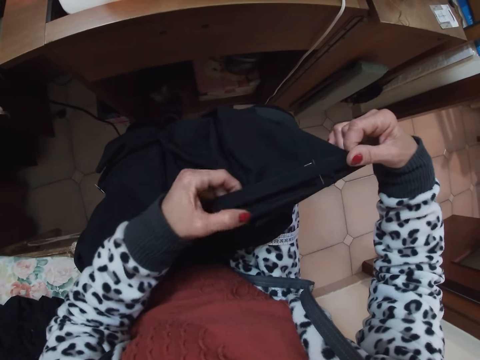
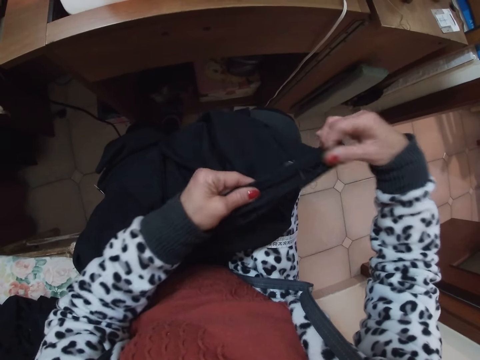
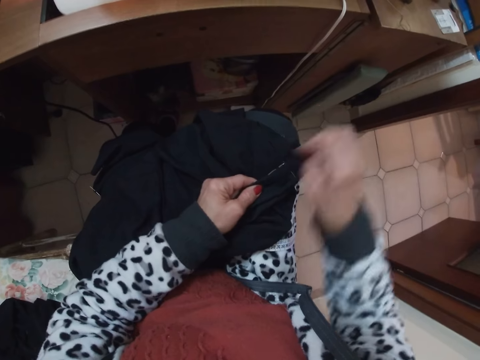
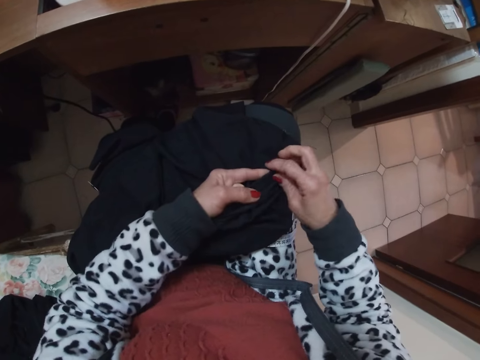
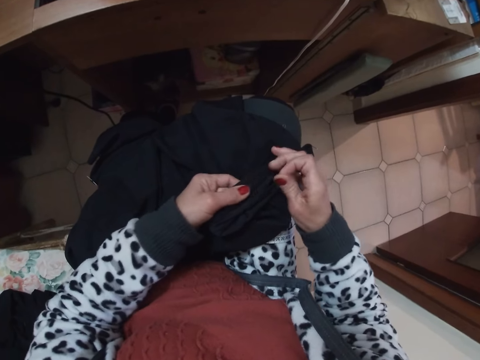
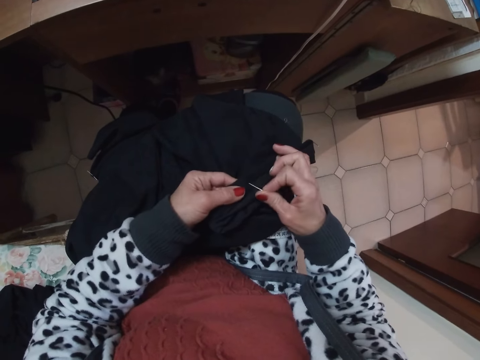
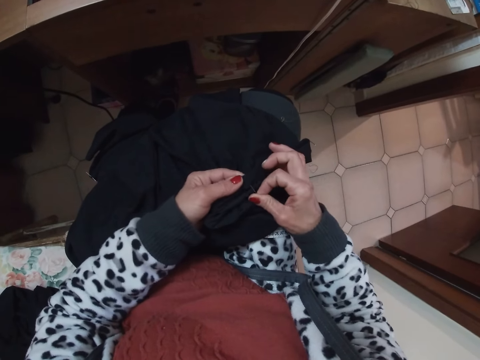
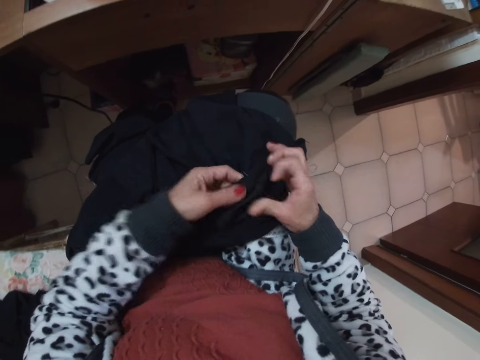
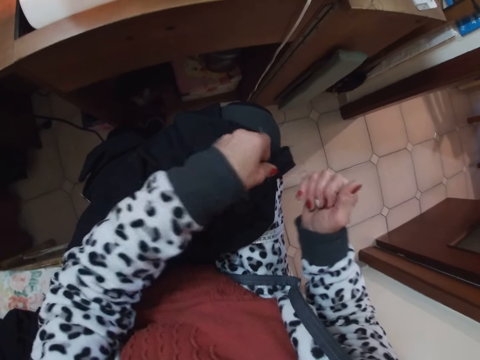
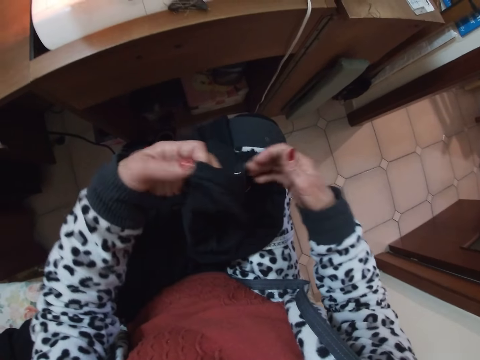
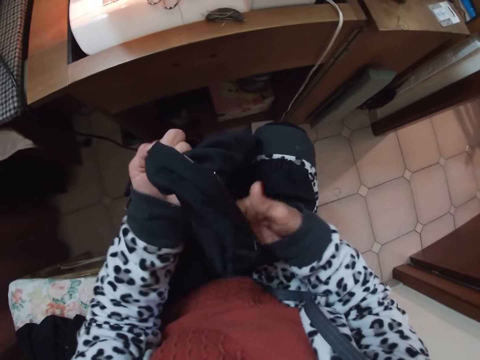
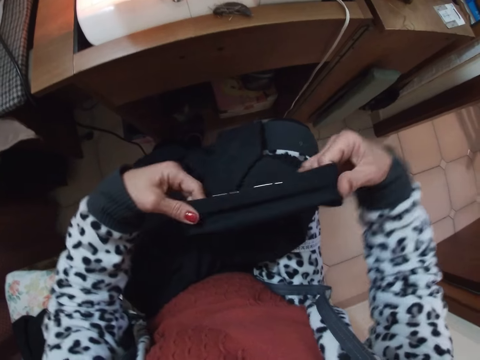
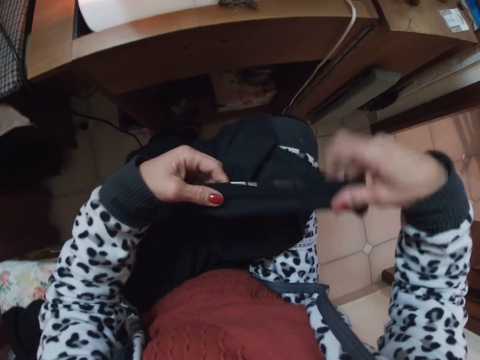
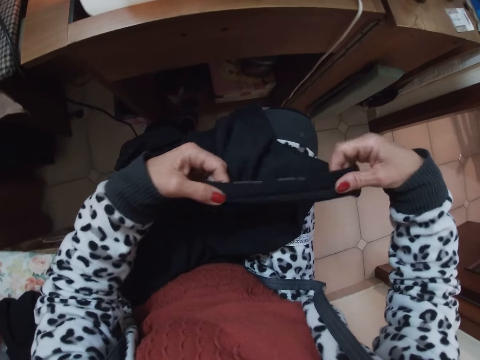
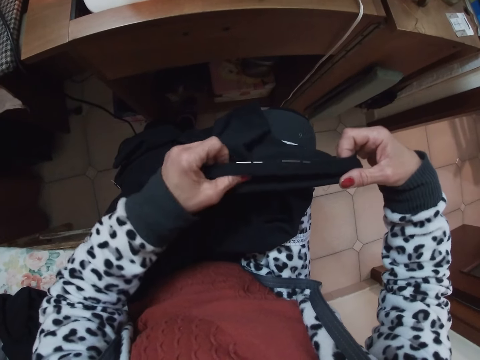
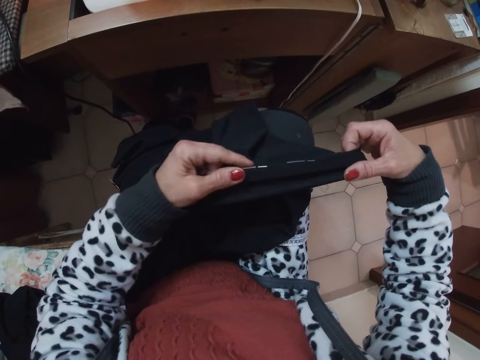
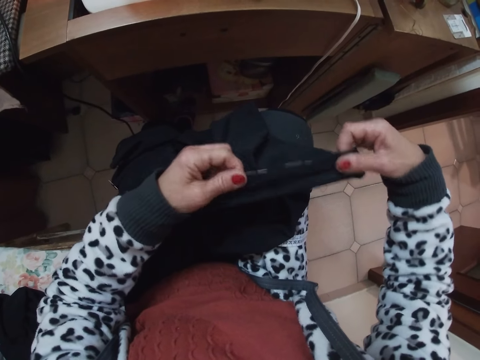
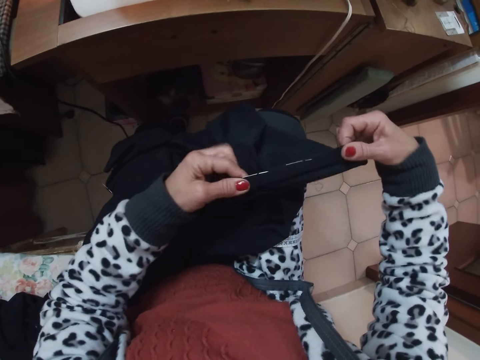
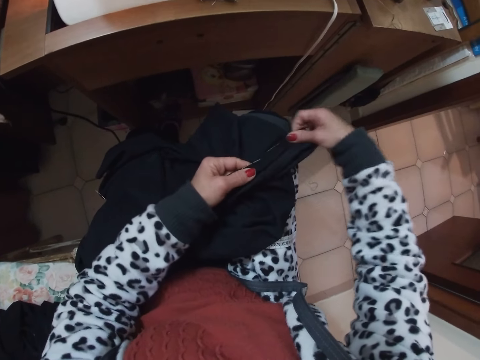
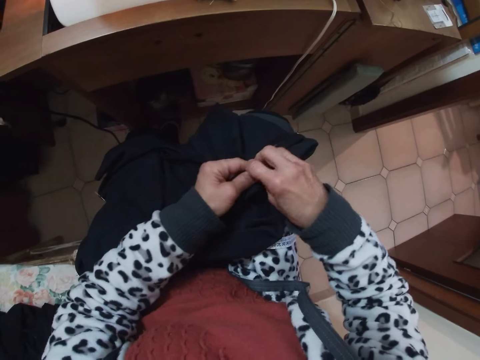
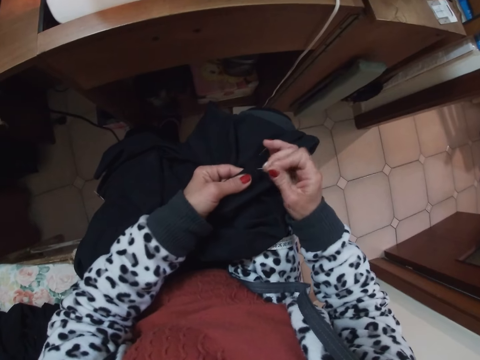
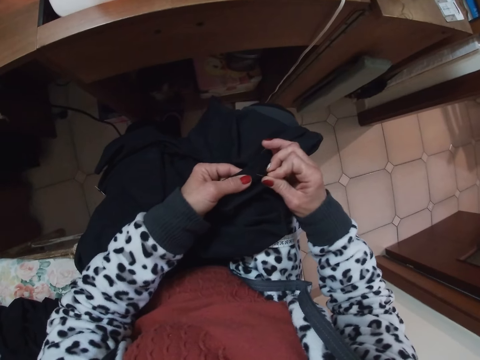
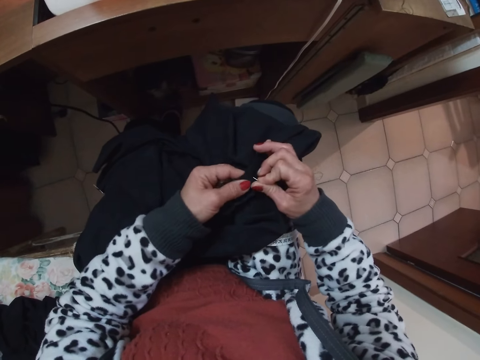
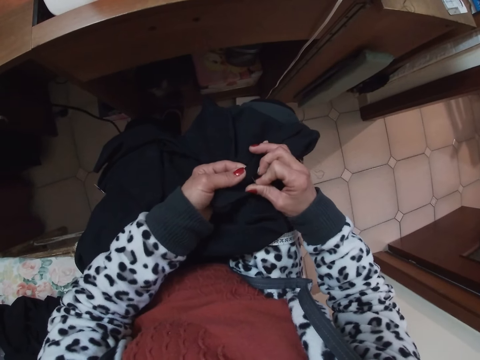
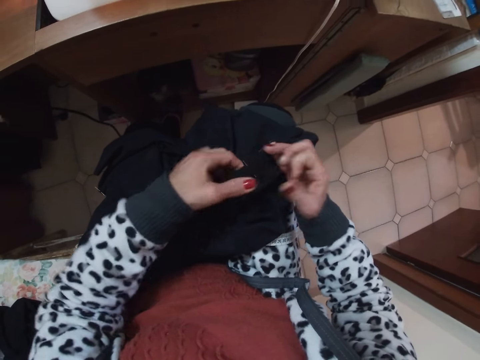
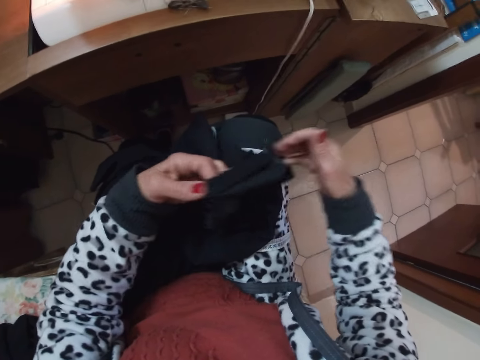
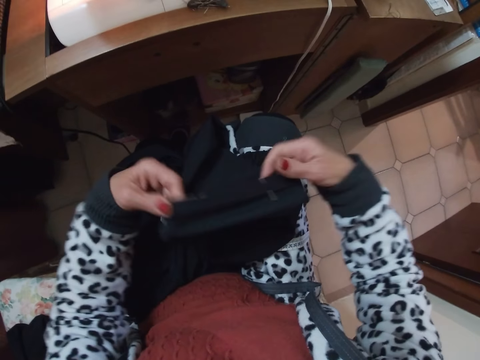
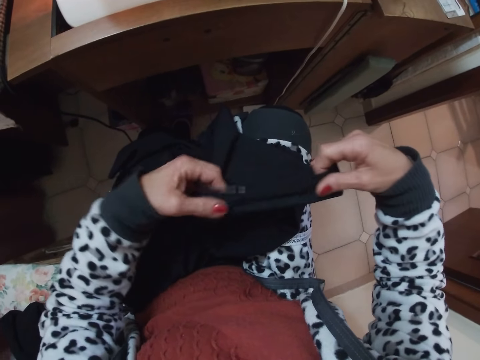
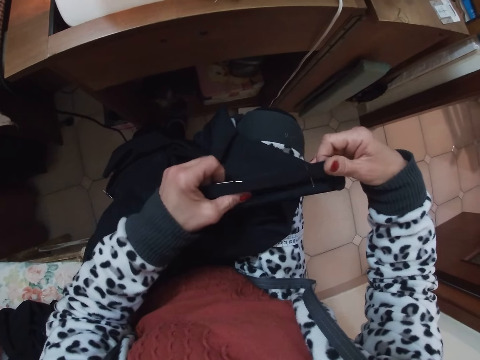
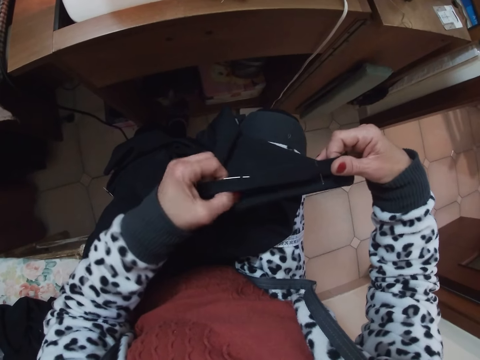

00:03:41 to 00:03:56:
The camera wearer removes a pin from the cloth with her right hand. She pins the cloth on her lap with her right hand. She stretches the cloth. She arranges the edges of the cloth with her two hands. She removes a pin from the cloth with her right hand. She pins the cloth on her lap with her right hand. She arranges the edges of the cloth with her two hands. She stretches the cloth.

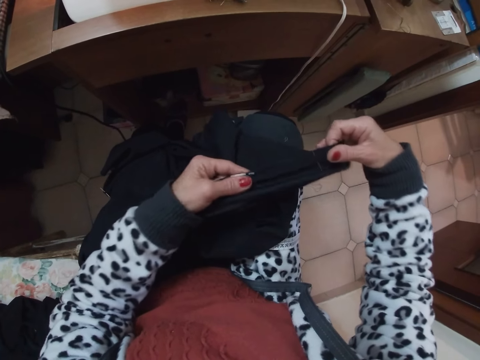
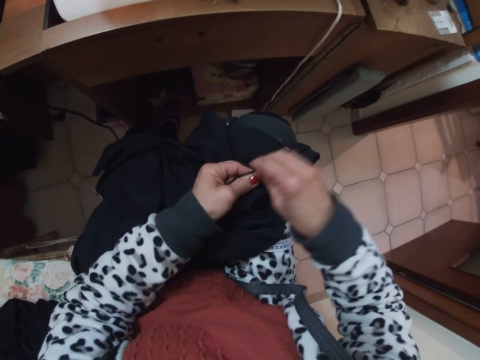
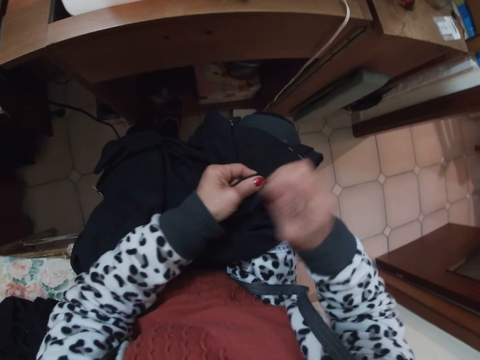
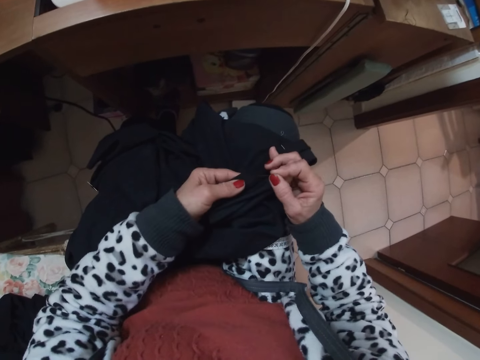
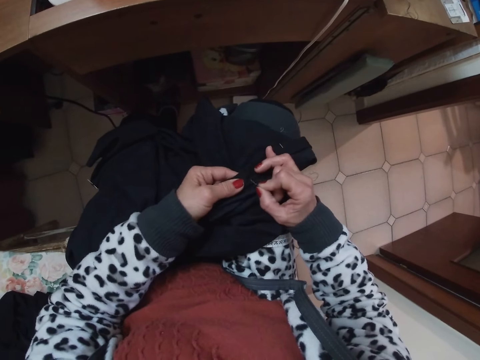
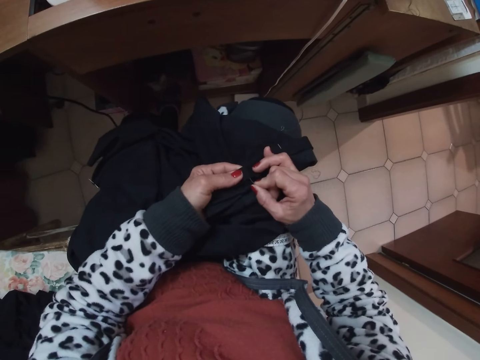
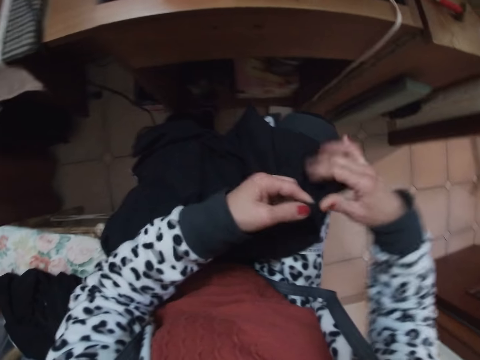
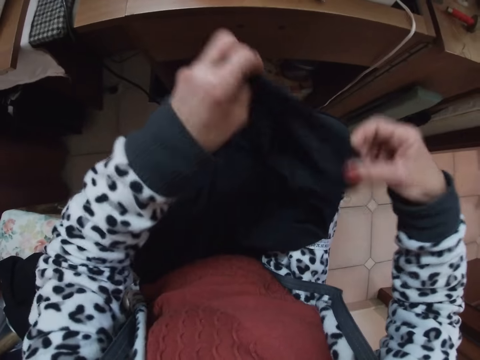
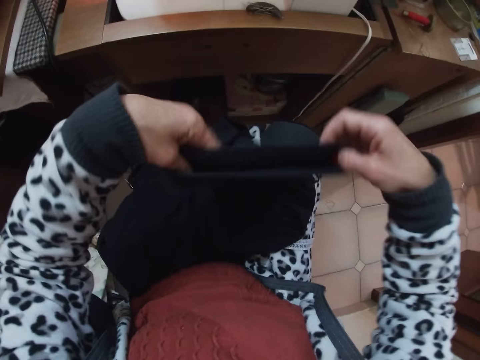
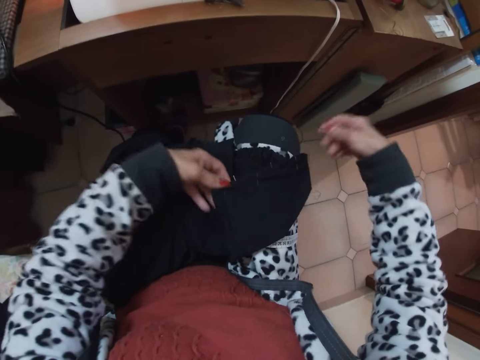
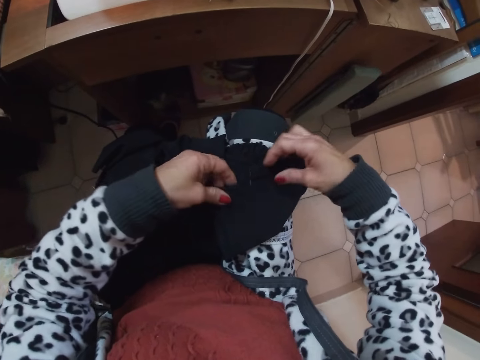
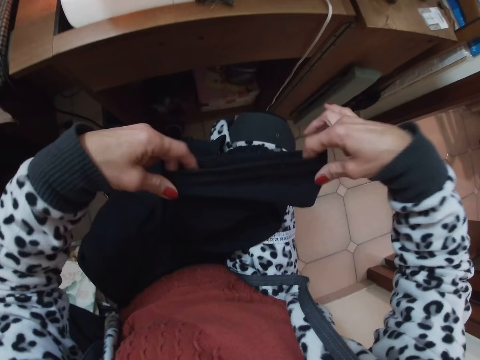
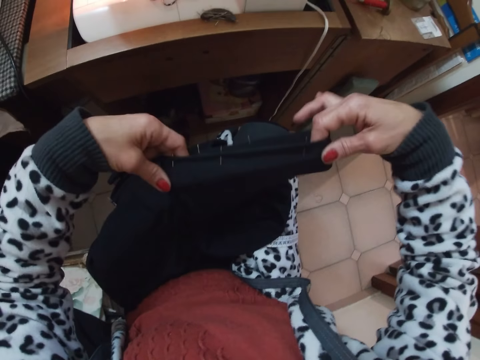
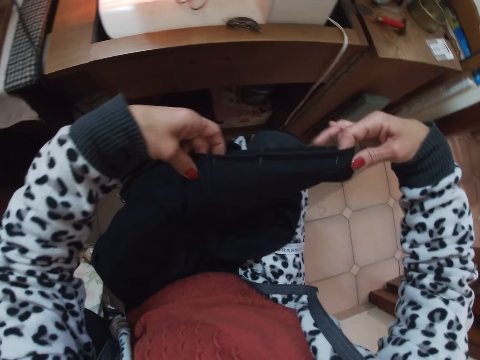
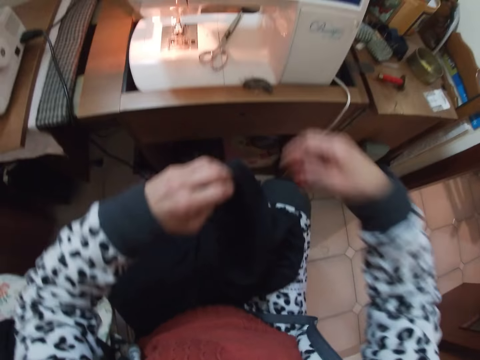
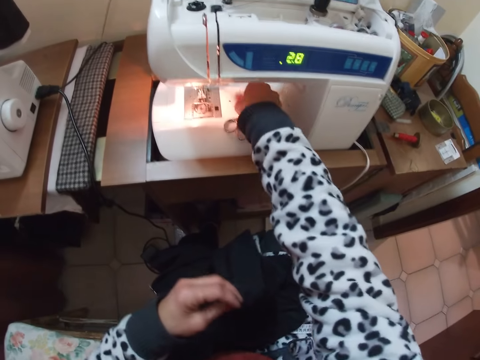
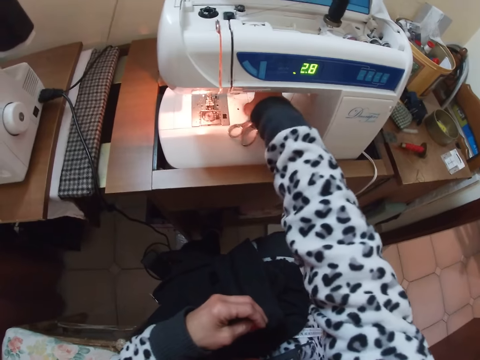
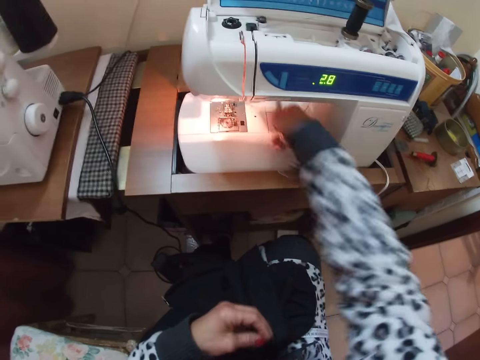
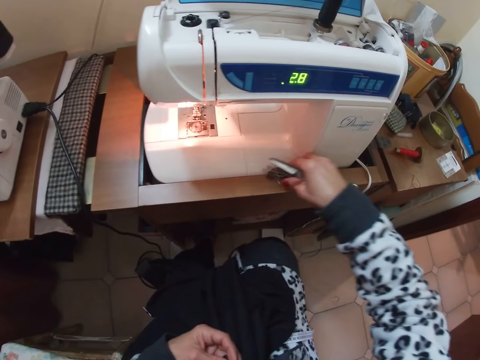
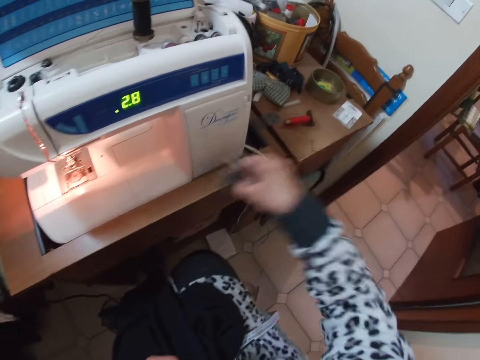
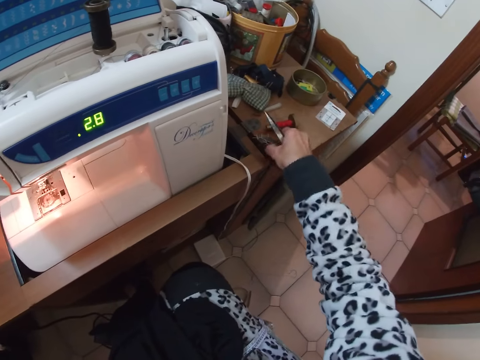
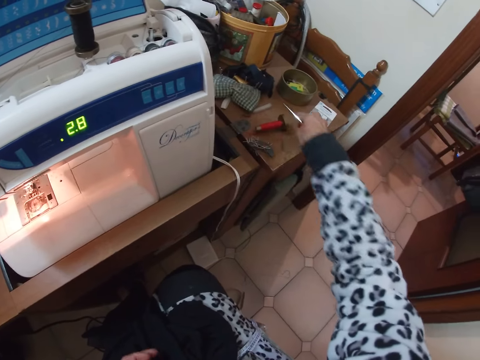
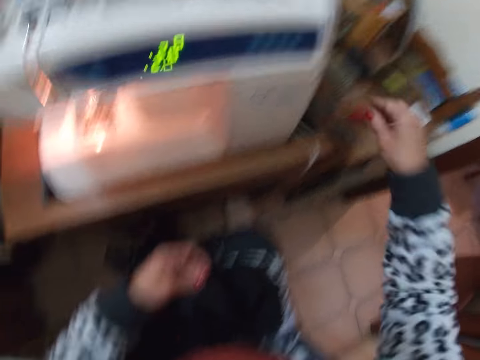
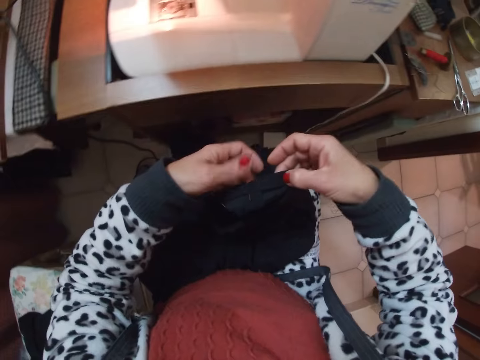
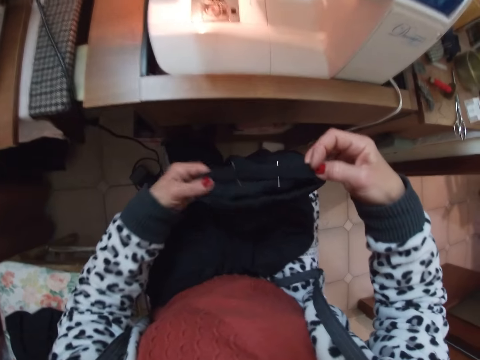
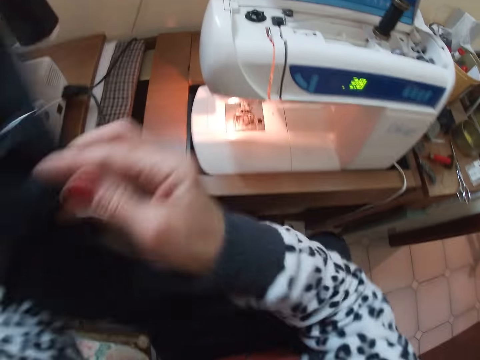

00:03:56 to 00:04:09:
The camera wearer removes a pin from the cloth with her right hand. She pins the cloth on her lap with her right hand. She stretches the cloth. She arranges the edges of the cloth with her two hands. She picks up the scissors from the sewing machine with her right hand. She moves the needle magnet from the front of the sewing machine to the right end of the sewing machine with her right hand. She takes pins, puts the pins aside. She drops the scissors on the table. She holds the edges of the cloth with her two hands.
